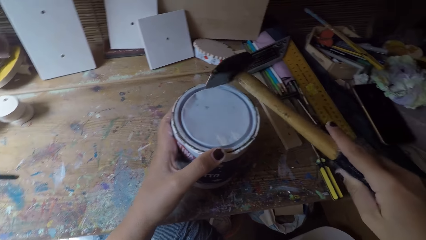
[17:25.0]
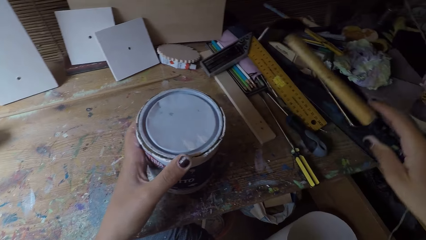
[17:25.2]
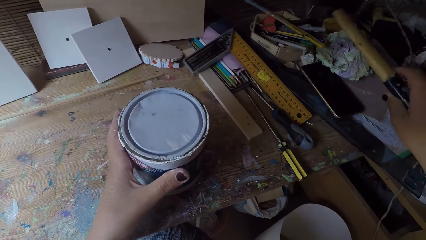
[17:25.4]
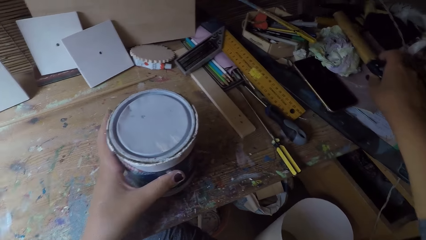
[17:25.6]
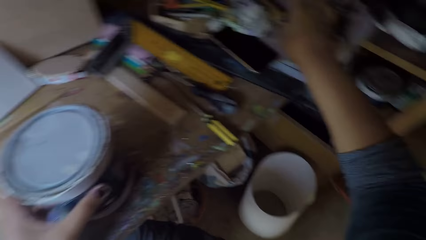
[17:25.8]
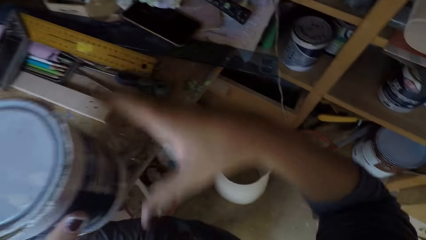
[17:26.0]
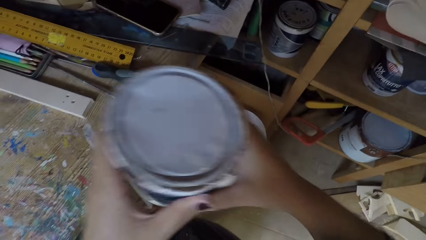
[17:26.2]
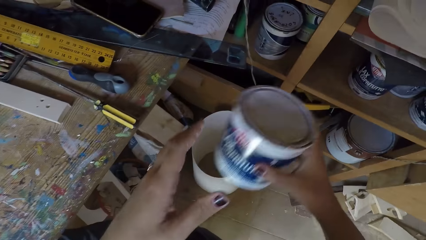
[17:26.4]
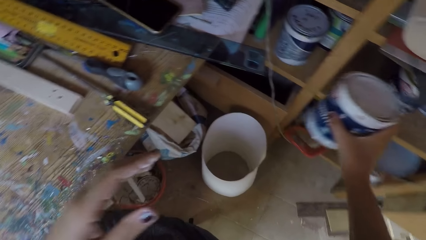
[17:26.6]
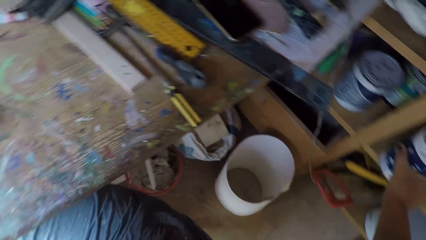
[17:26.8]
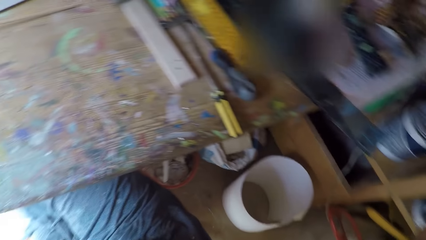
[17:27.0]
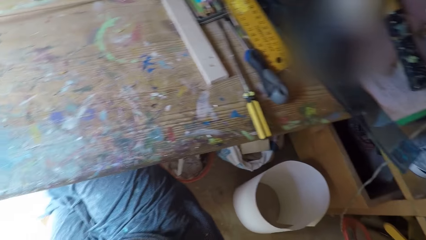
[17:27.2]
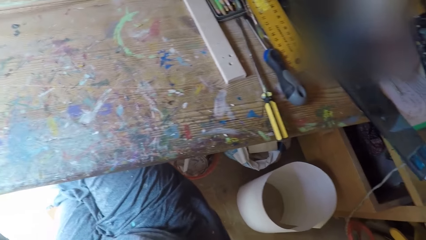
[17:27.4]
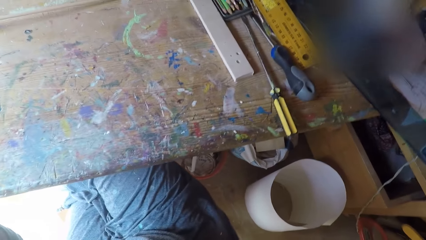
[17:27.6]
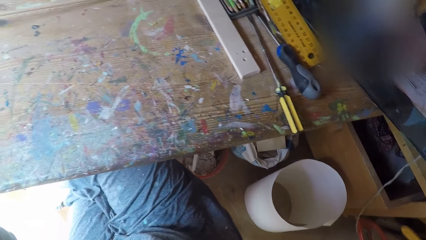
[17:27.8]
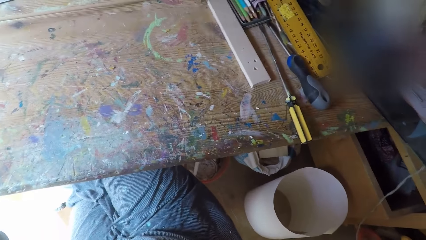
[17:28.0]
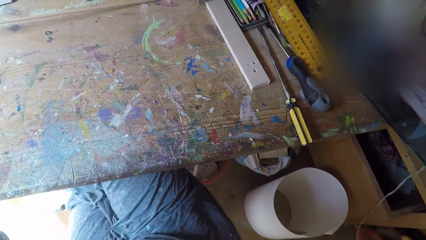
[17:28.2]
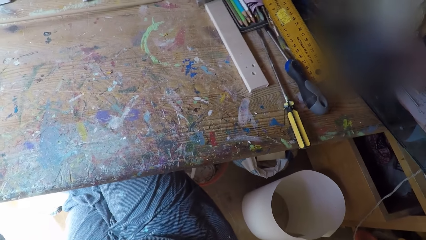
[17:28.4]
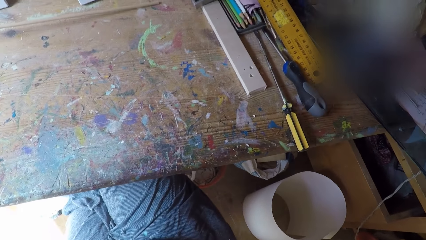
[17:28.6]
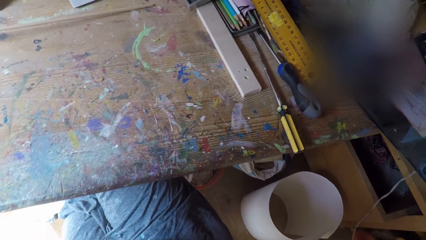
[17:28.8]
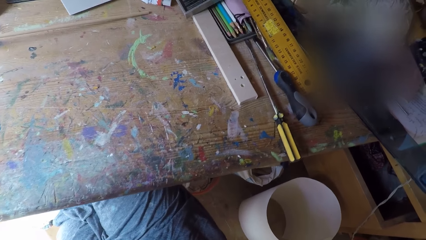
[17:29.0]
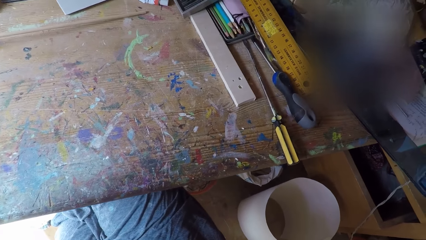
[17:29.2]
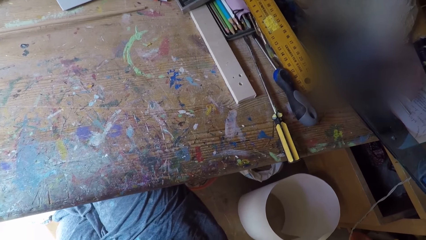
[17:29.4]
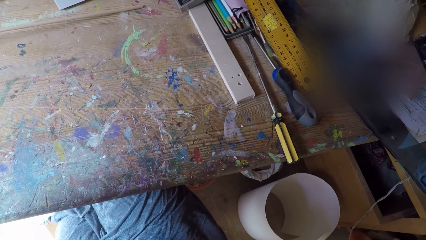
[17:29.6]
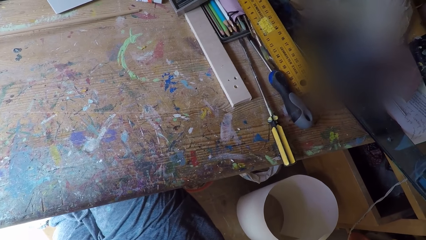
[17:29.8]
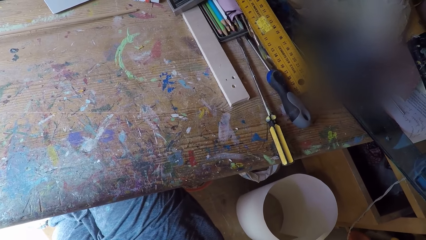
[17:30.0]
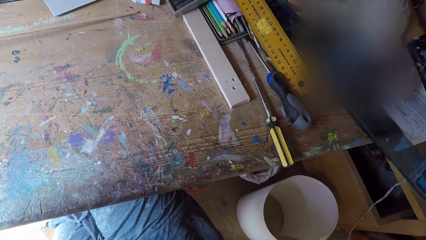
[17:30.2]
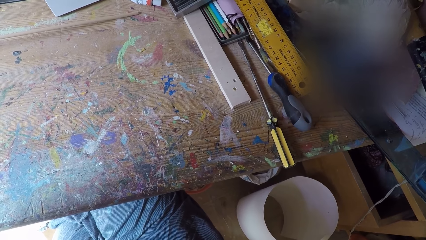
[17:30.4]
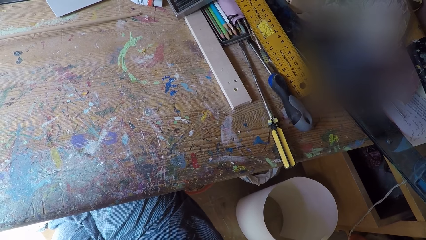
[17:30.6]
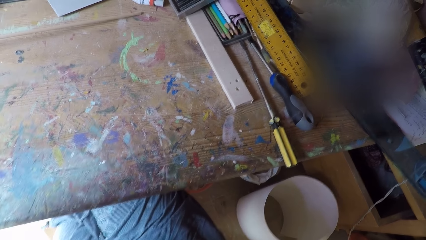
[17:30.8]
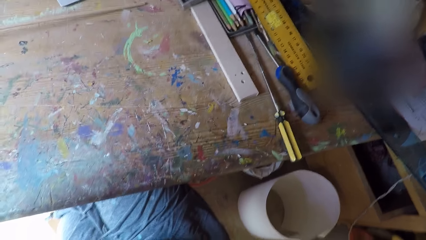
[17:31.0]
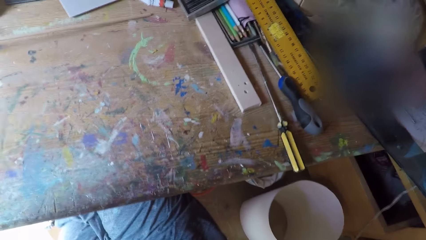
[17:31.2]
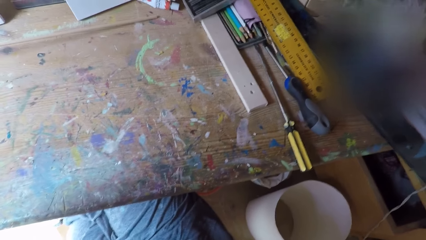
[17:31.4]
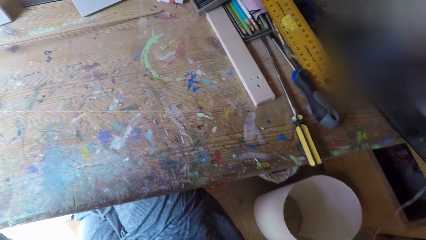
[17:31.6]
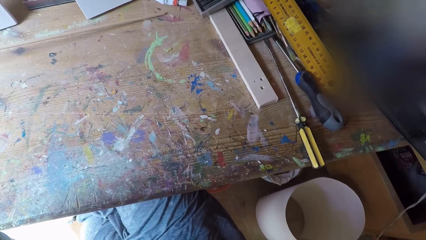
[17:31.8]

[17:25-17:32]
The camera wearer drops the hammer on the table. He lifts the paint can with his left hand. He moves the paint can from his left hand to his right hand. He drops the paint can into a shelf with his right hand.
